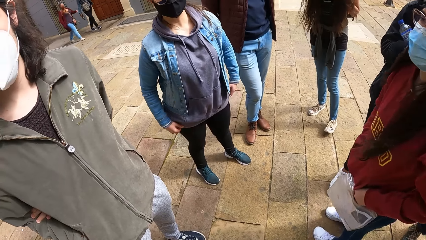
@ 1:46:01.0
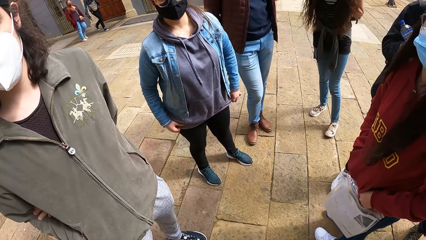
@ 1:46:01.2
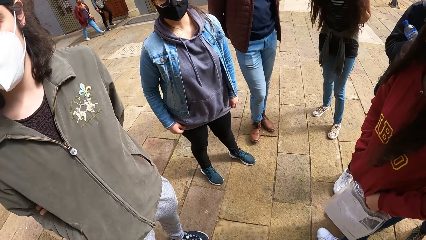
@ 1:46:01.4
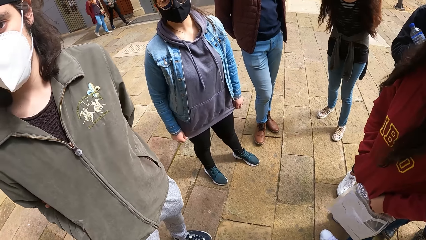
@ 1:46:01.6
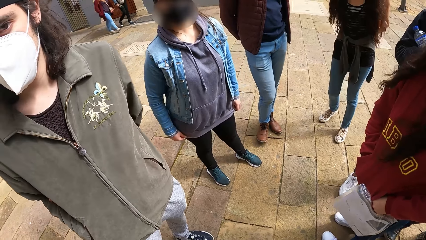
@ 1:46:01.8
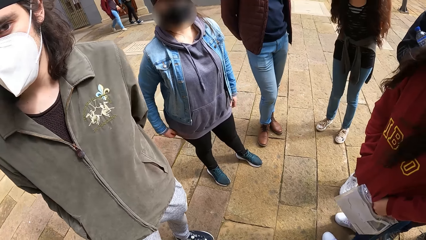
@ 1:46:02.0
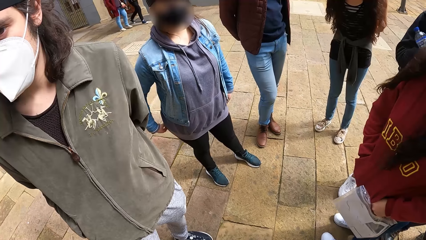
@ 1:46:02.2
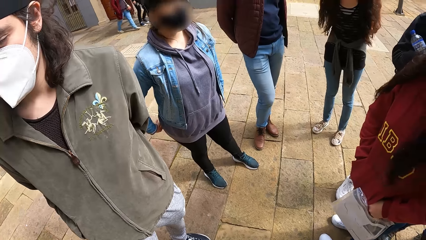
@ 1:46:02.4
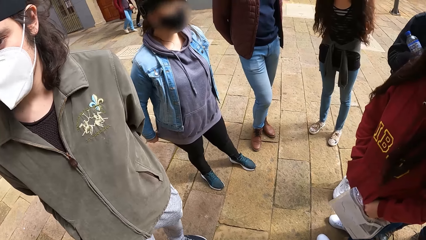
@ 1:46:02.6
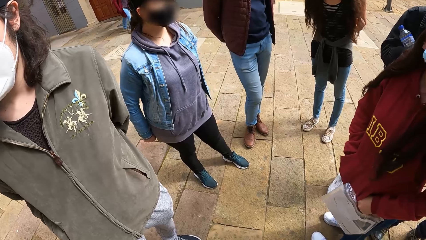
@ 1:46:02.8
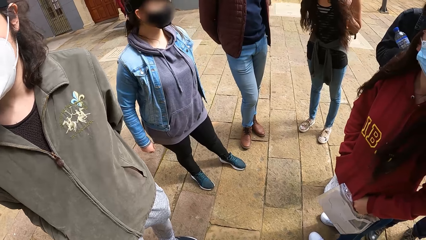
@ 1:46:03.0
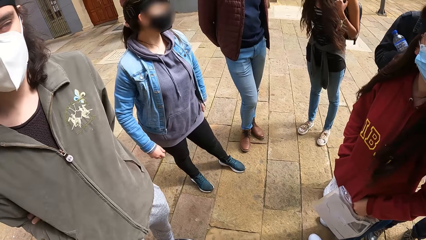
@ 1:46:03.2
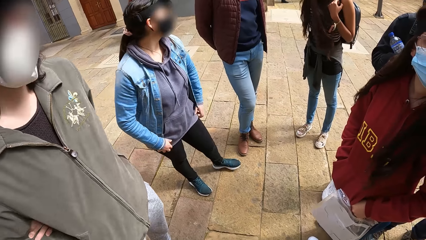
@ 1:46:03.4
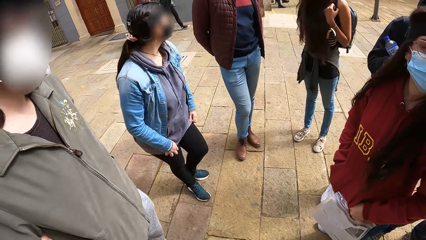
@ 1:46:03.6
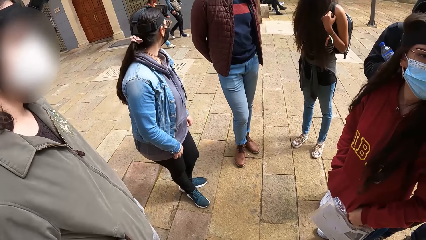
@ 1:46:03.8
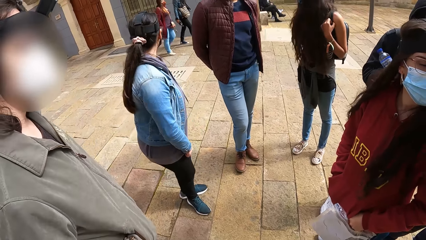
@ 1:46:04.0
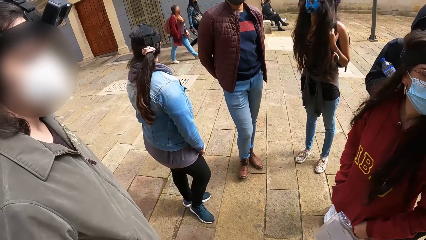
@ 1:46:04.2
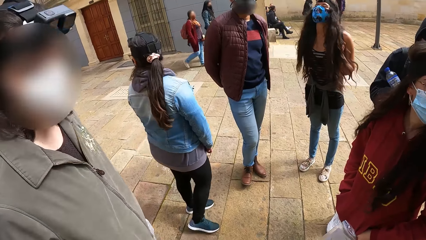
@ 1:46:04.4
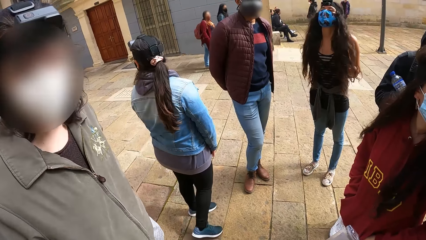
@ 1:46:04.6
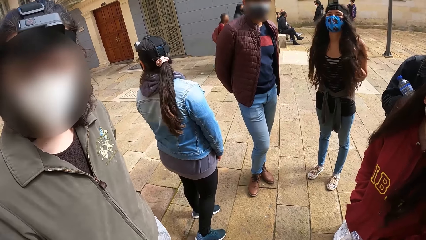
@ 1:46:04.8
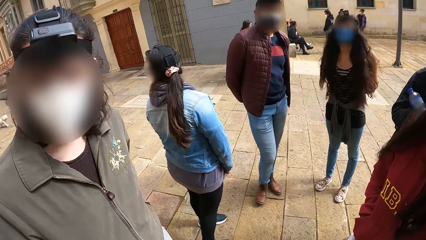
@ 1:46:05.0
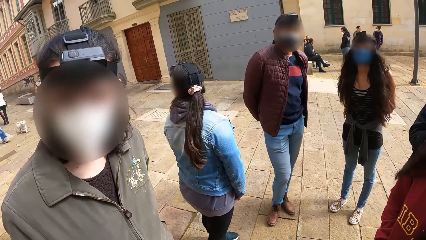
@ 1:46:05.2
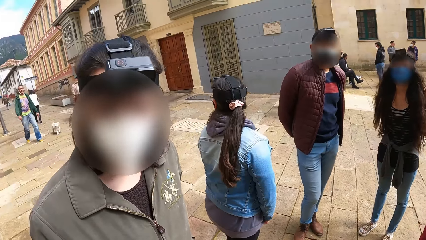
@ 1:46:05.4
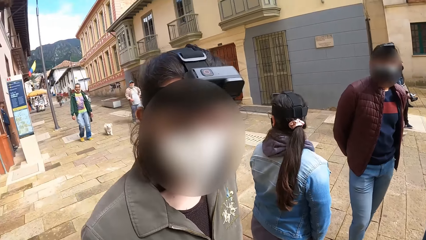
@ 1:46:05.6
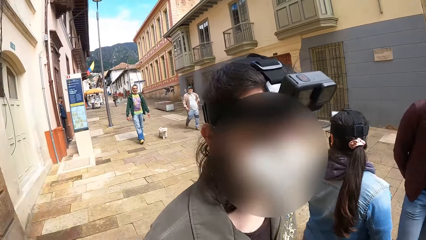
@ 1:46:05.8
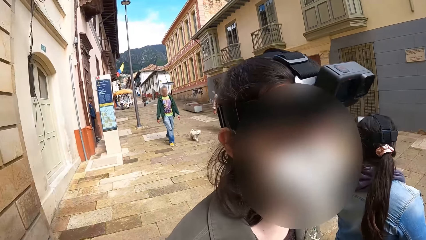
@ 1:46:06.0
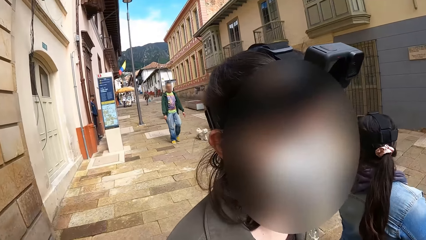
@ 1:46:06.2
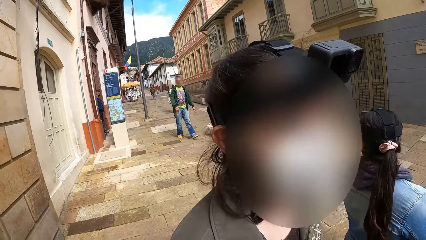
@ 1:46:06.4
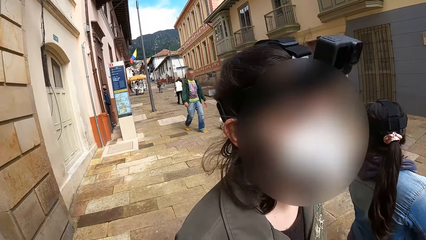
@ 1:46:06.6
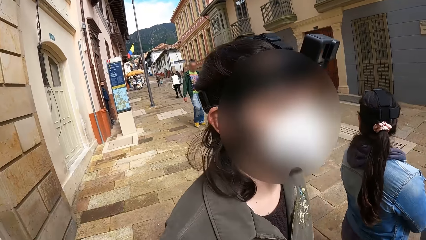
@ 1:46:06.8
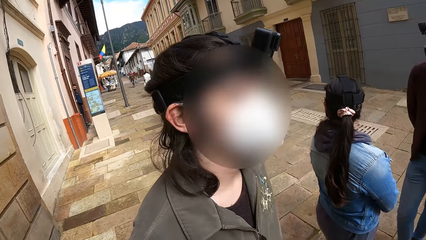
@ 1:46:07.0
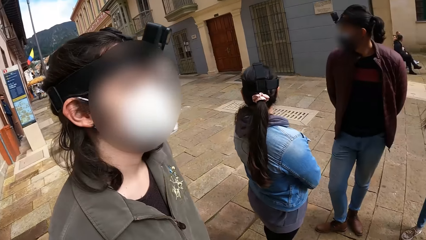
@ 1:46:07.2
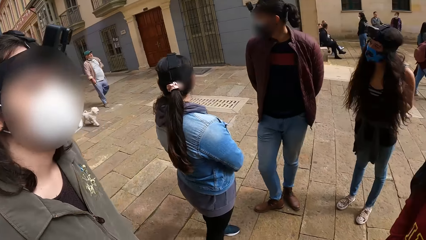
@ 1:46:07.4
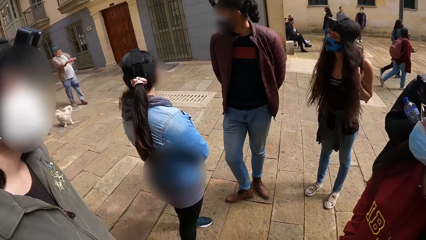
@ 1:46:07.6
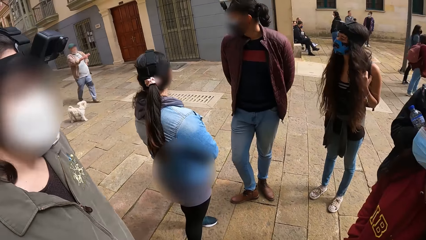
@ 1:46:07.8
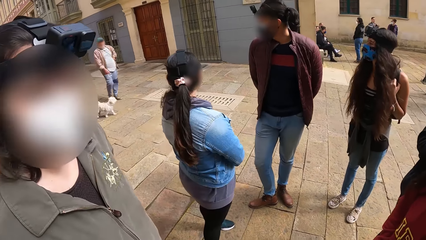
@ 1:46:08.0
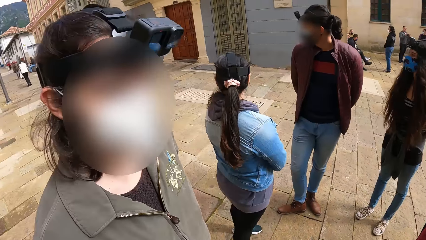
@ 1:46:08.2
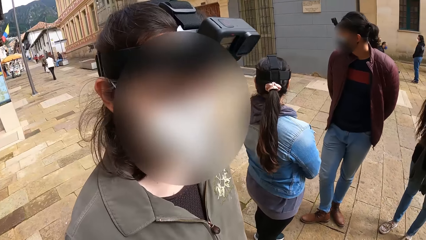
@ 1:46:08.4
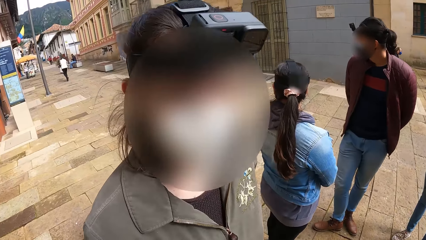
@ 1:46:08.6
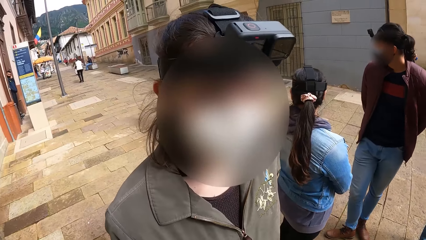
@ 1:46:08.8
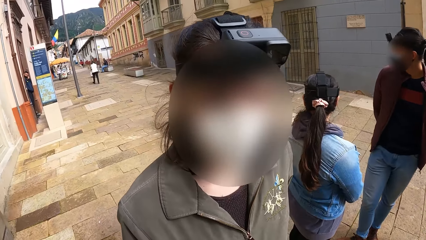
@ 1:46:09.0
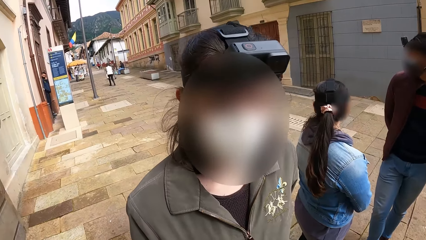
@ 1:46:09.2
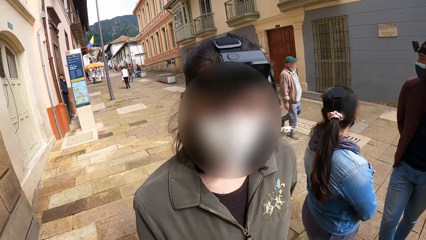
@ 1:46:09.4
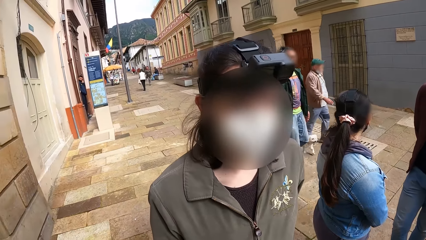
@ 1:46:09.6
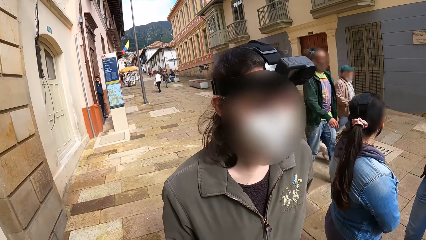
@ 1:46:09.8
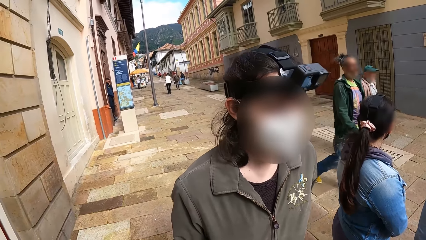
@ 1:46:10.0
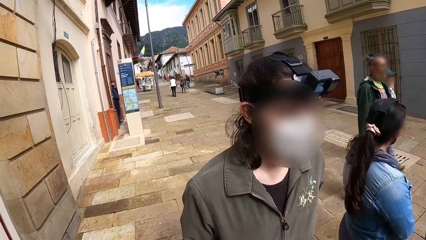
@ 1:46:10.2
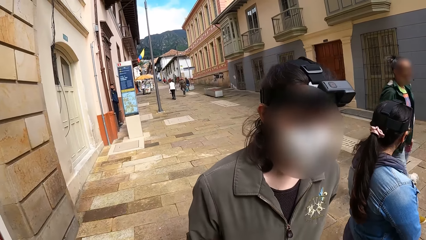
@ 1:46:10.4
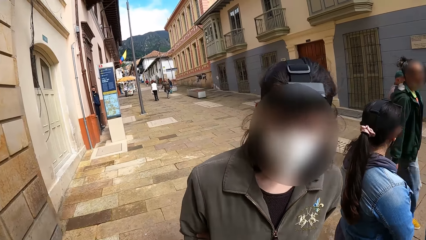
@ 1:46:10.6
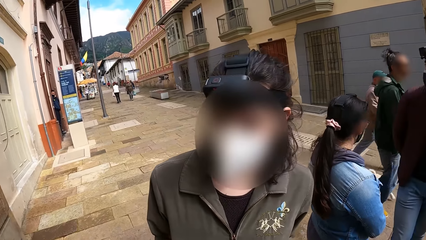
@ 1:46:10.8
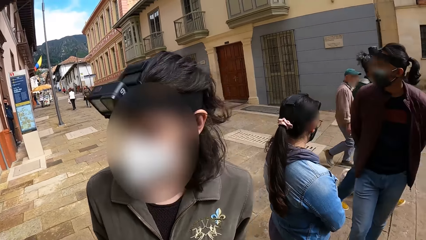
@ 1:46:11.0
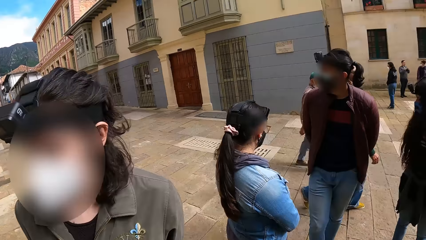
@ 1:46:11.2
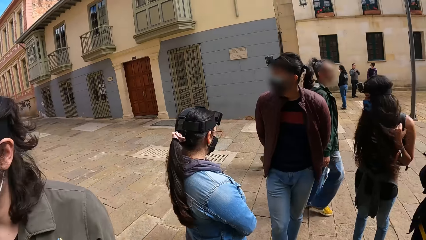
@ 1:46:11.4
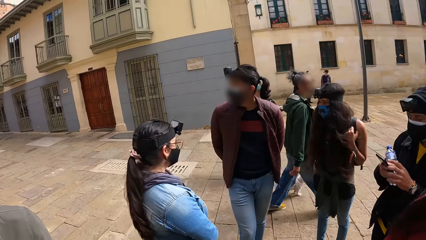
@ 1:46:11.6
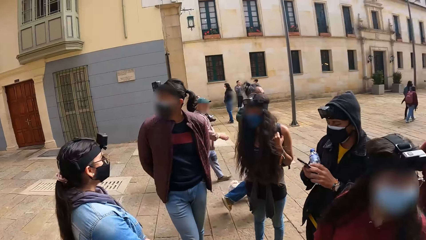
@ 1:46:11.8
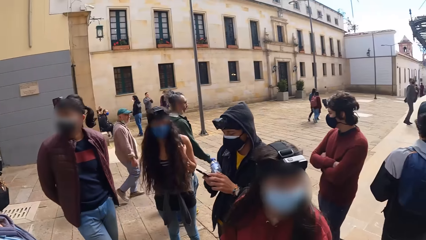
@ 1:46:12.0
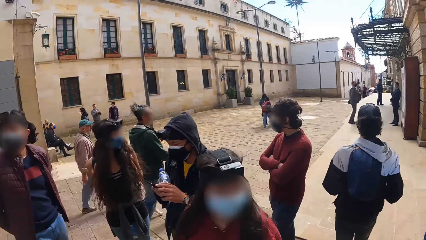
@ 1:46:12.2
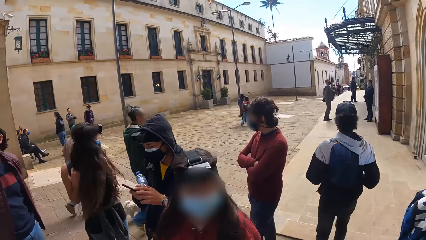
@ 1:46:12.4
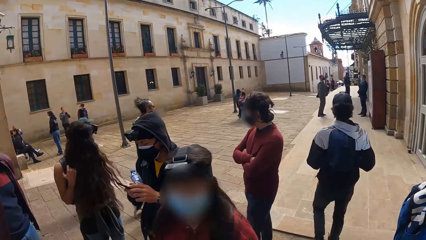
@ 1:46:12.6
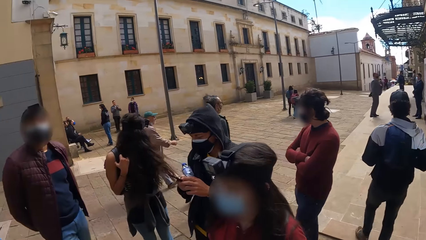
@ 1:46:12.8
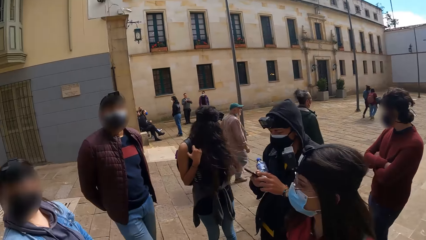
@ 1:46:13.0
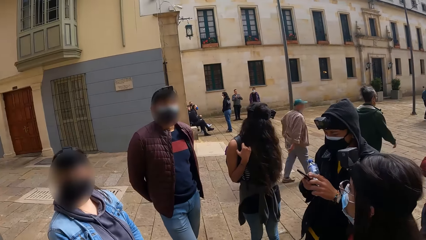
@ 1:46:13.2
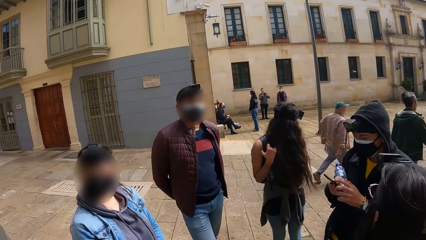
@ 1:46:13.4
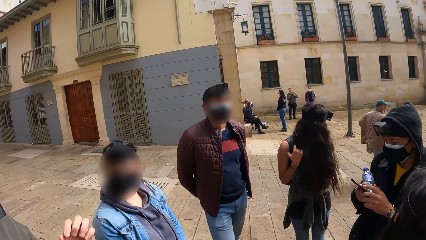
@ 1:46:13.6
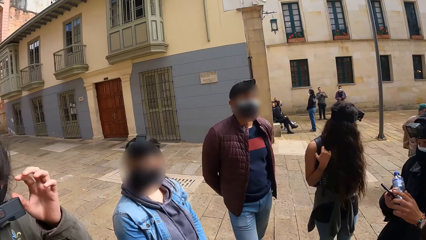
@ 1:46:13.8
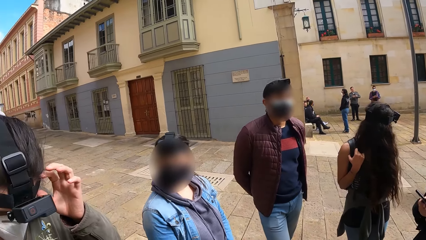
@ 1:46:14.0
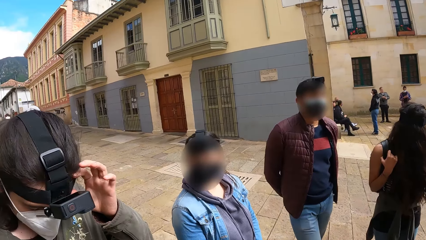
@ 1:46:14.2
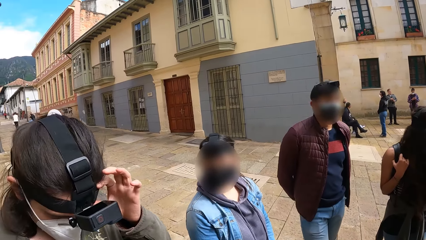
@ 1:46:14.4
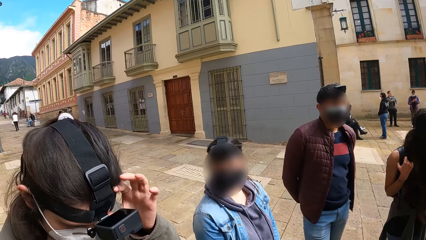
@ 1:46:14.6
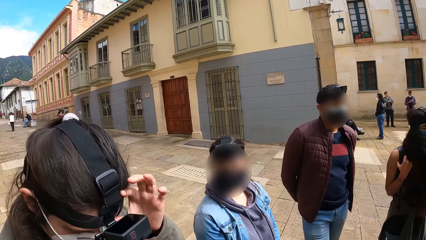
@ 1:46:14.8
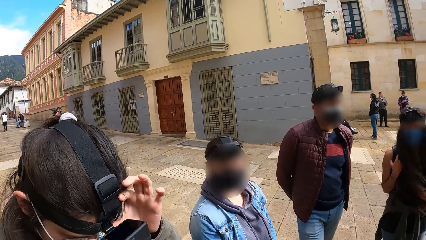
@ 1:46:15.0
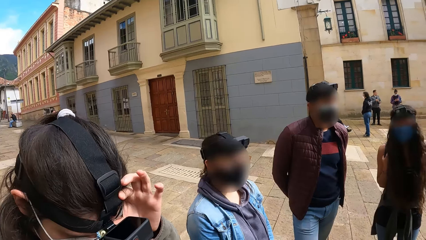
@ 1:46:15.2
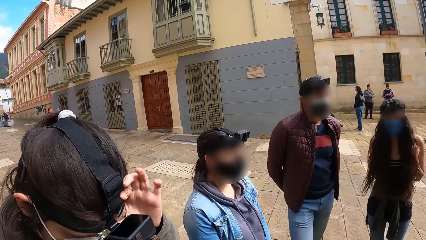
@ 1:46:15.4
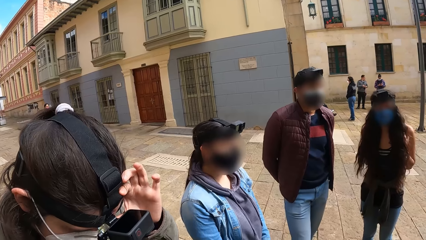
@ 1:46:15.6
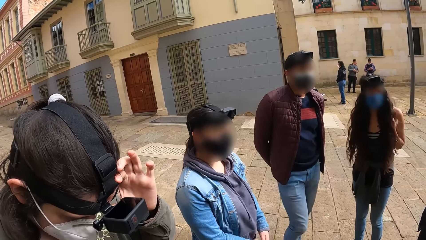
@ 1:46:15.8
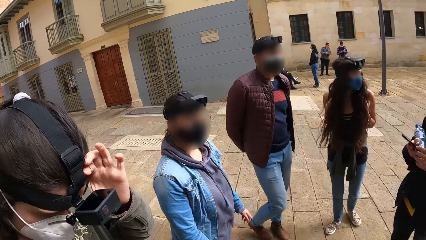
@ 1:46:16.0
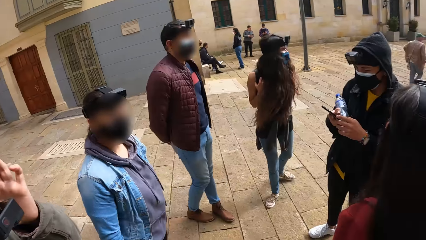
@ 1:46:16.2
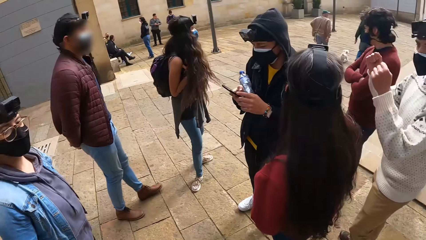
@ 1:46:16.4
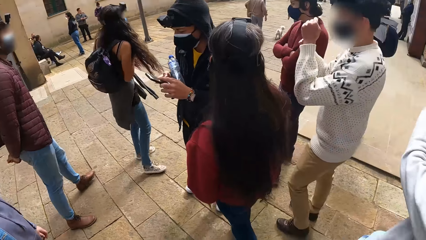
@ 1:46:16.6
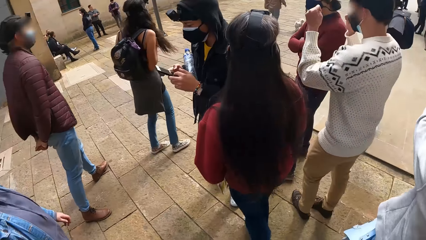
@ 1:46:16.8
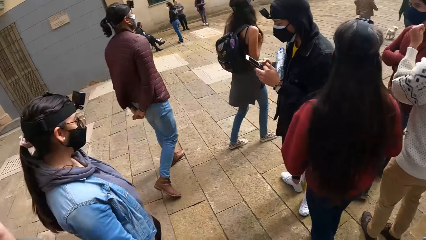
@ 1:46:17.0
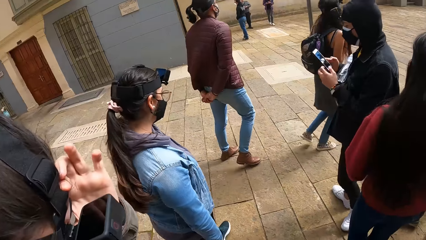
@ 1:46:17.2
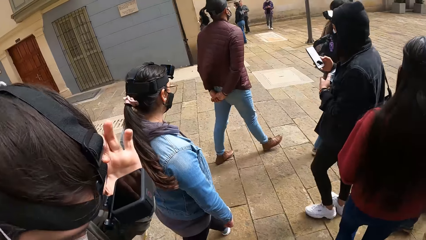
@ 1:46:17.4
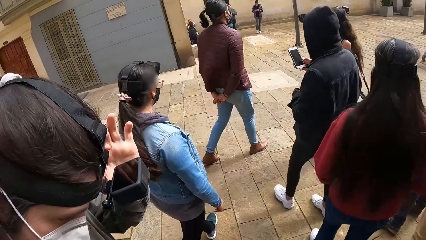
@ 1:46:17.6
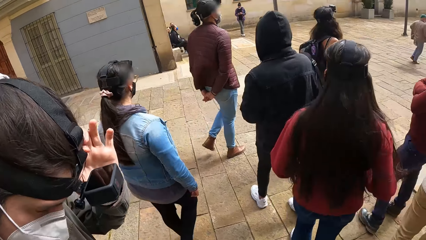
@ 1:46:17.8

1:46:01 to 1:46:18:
A woman adjusts her cloth with her hands. A lady looks at the camera wearer. A man converses with another man. The other man walks a dog with a leash in his left hand. The lady looks at the camera wearer. Another man adjusts the camera on his head with his left hand. The lady adjusts the camera with her left hand.
